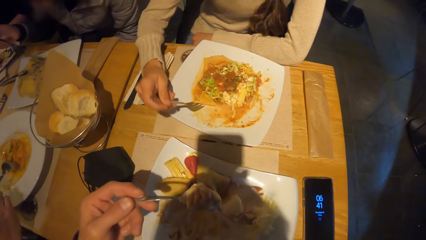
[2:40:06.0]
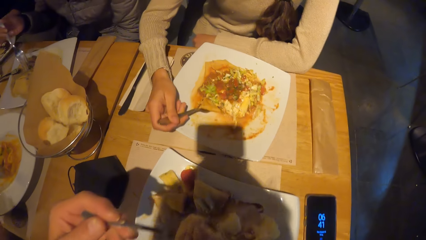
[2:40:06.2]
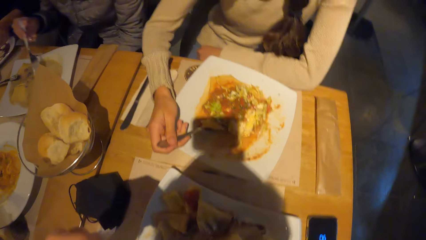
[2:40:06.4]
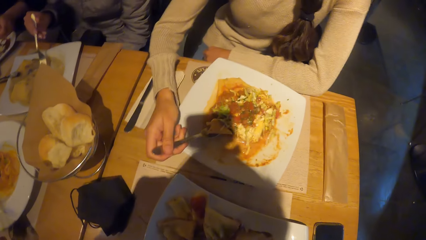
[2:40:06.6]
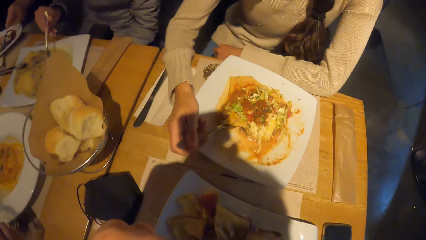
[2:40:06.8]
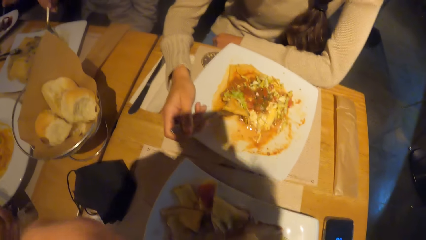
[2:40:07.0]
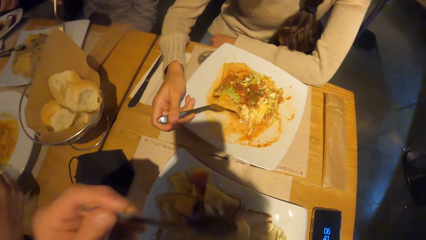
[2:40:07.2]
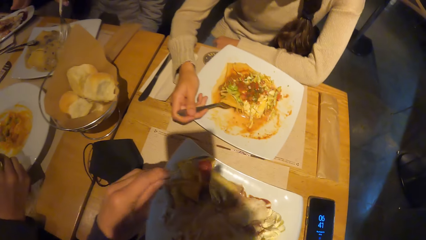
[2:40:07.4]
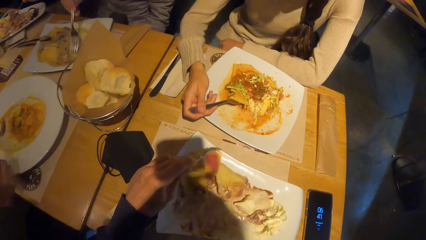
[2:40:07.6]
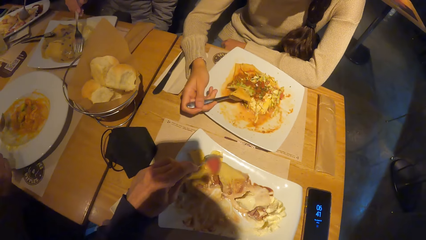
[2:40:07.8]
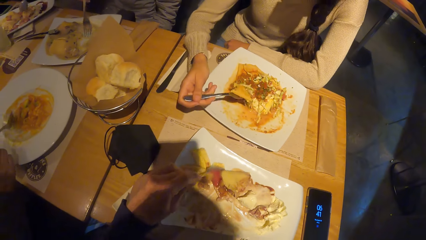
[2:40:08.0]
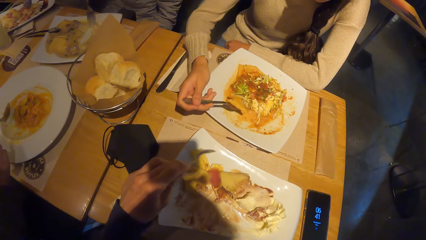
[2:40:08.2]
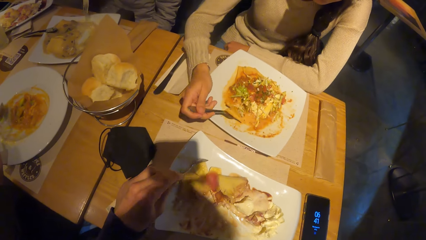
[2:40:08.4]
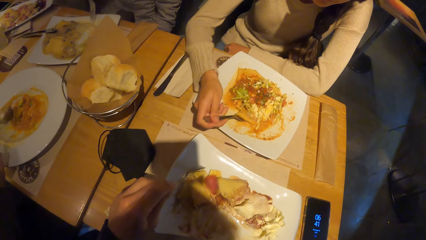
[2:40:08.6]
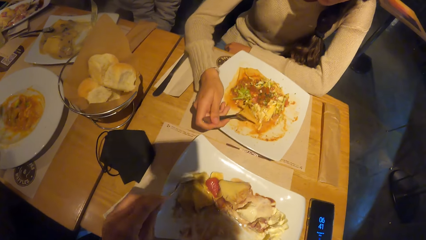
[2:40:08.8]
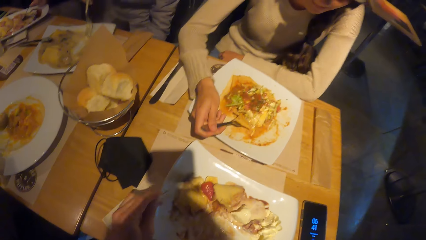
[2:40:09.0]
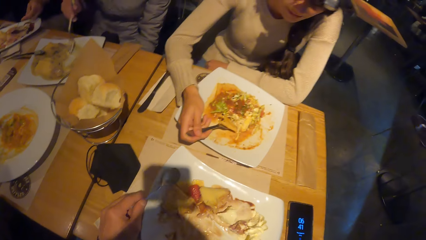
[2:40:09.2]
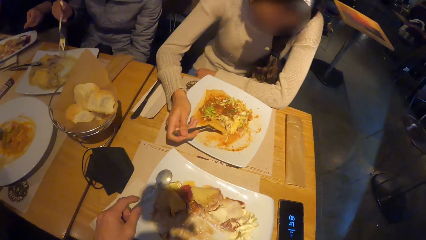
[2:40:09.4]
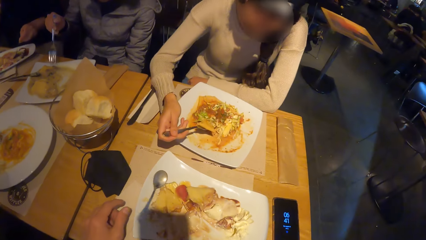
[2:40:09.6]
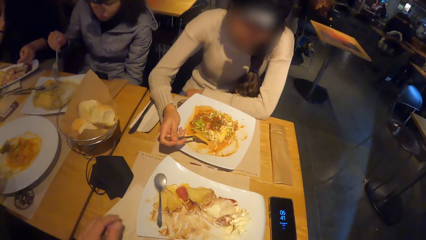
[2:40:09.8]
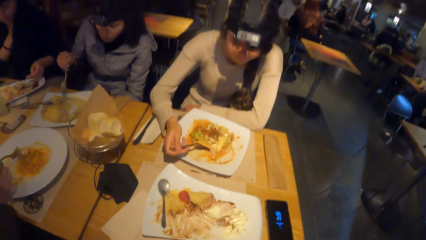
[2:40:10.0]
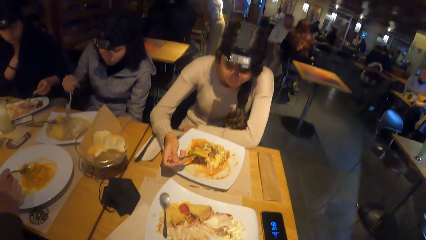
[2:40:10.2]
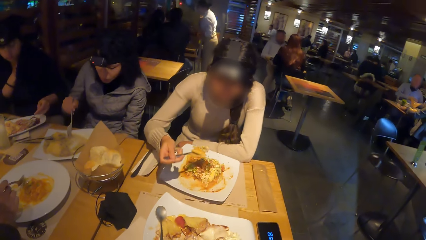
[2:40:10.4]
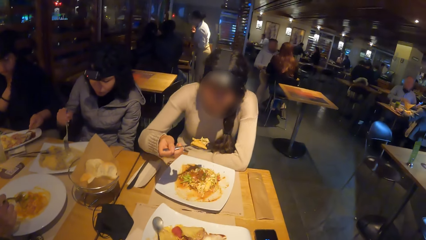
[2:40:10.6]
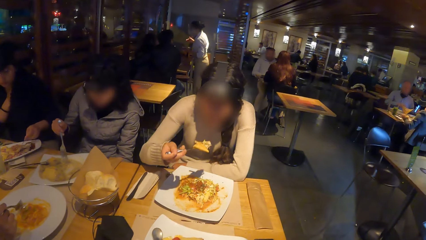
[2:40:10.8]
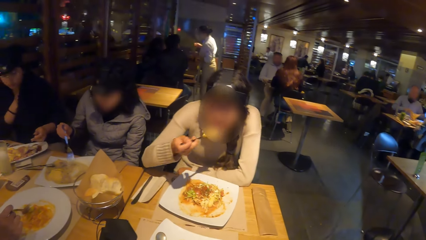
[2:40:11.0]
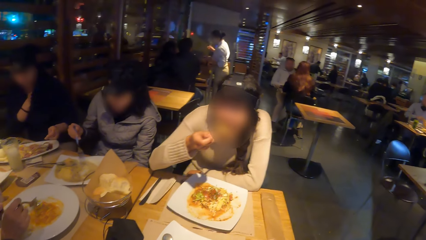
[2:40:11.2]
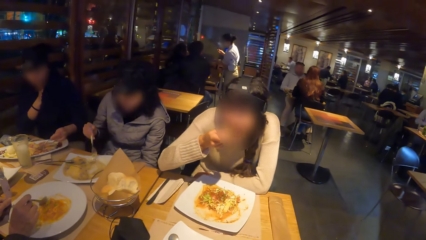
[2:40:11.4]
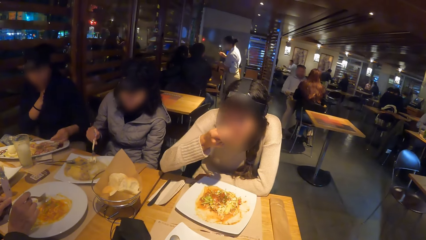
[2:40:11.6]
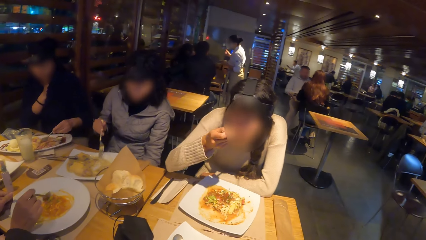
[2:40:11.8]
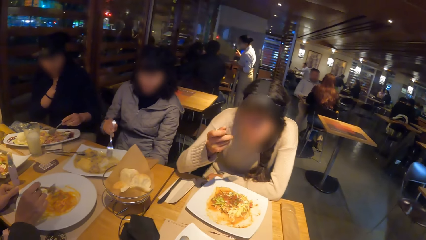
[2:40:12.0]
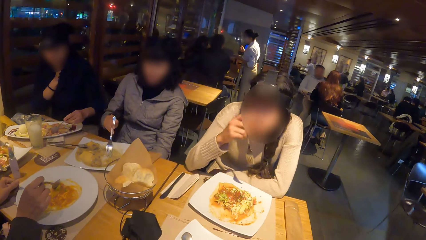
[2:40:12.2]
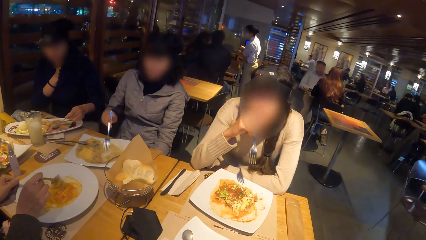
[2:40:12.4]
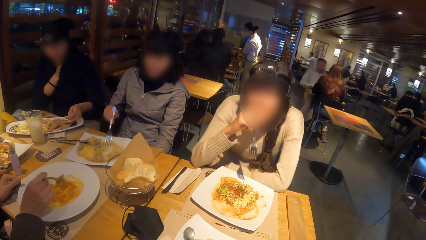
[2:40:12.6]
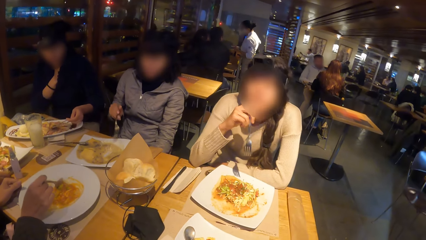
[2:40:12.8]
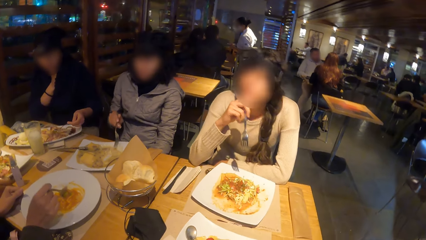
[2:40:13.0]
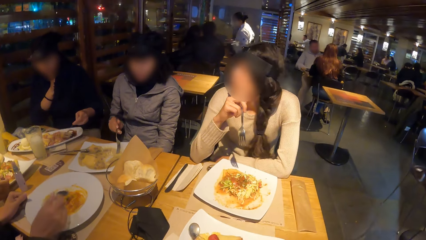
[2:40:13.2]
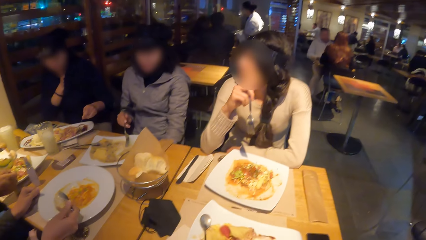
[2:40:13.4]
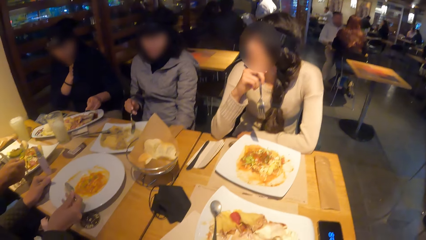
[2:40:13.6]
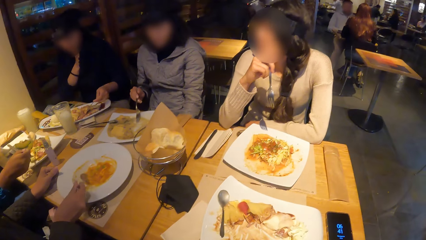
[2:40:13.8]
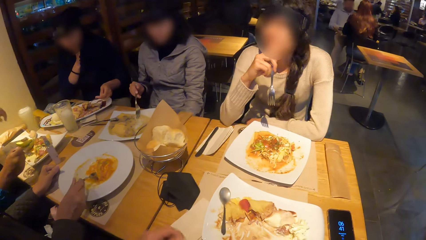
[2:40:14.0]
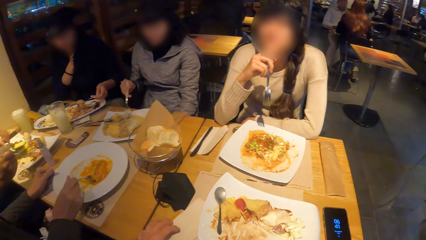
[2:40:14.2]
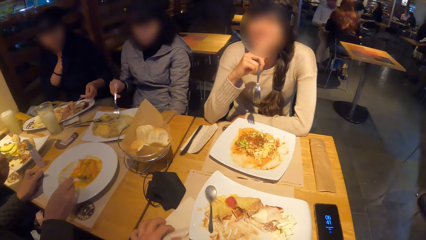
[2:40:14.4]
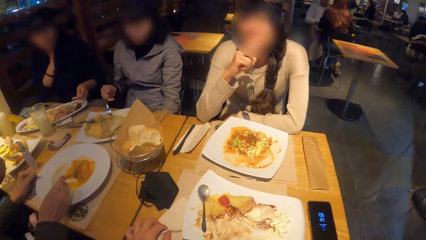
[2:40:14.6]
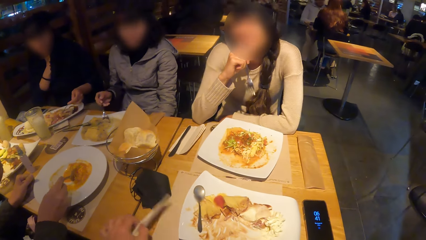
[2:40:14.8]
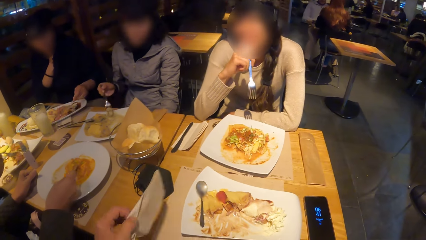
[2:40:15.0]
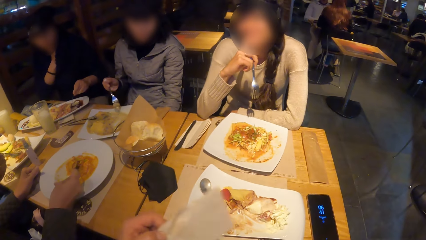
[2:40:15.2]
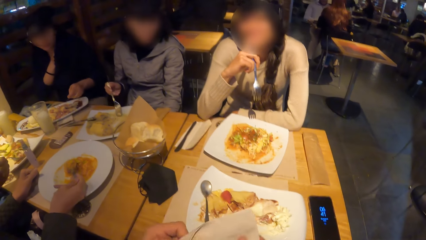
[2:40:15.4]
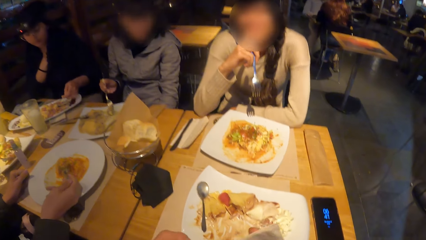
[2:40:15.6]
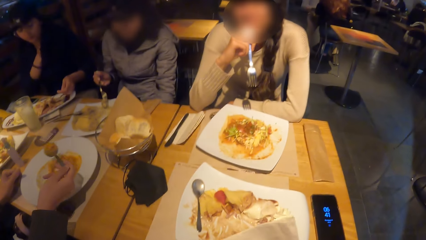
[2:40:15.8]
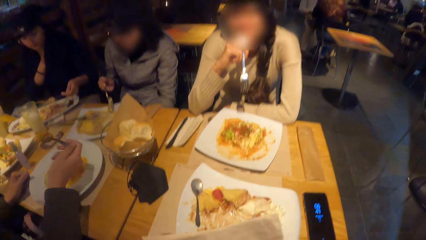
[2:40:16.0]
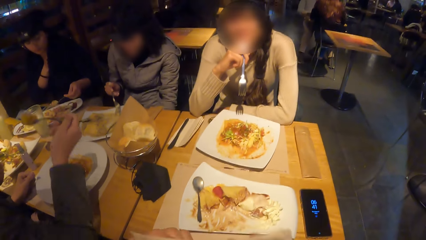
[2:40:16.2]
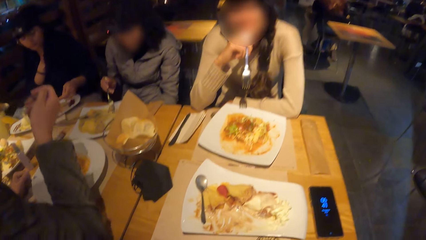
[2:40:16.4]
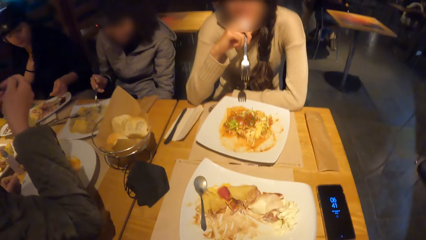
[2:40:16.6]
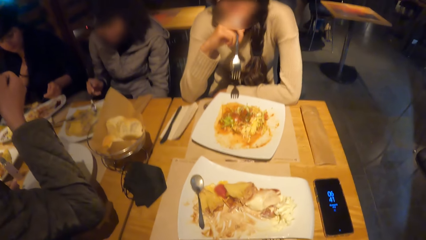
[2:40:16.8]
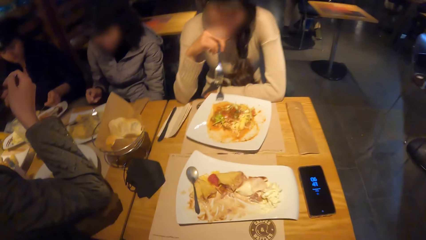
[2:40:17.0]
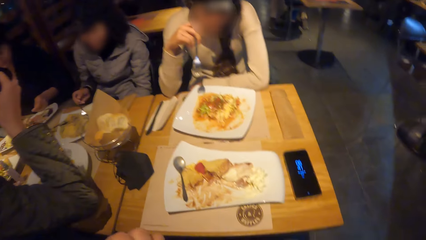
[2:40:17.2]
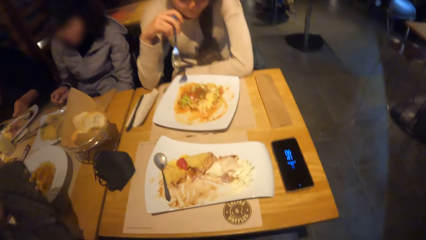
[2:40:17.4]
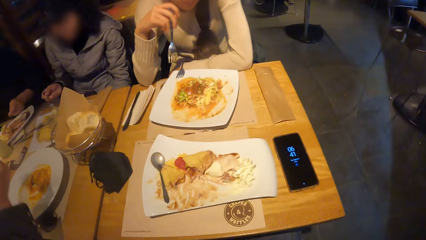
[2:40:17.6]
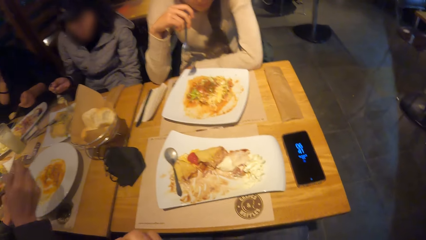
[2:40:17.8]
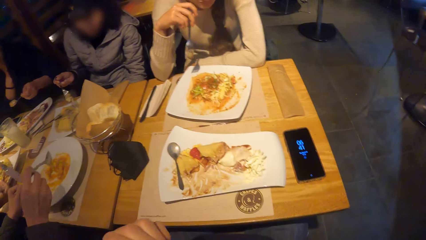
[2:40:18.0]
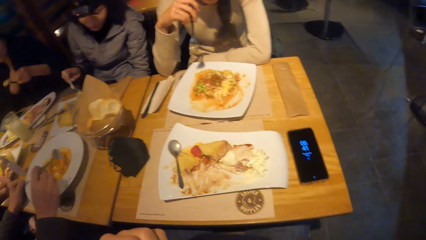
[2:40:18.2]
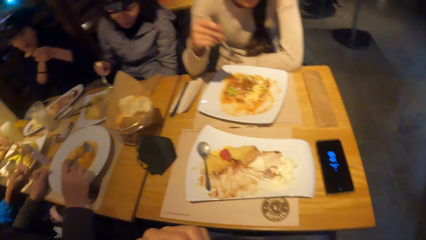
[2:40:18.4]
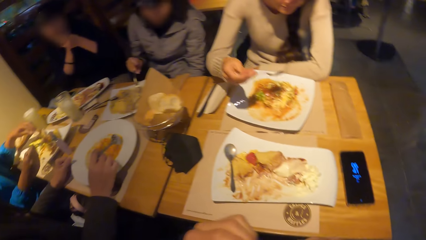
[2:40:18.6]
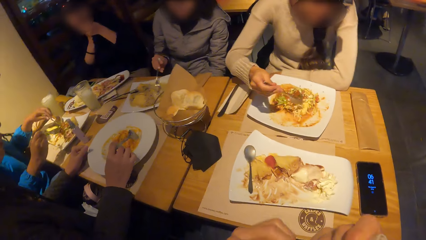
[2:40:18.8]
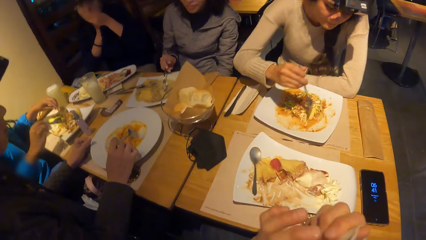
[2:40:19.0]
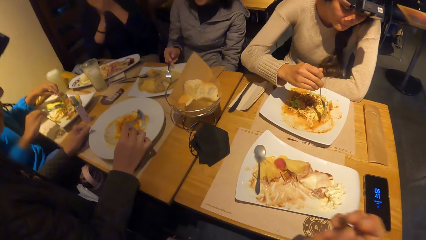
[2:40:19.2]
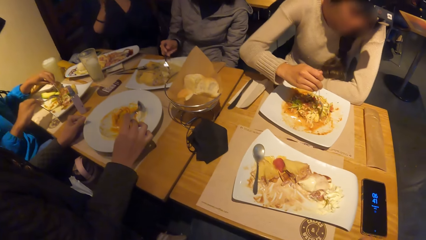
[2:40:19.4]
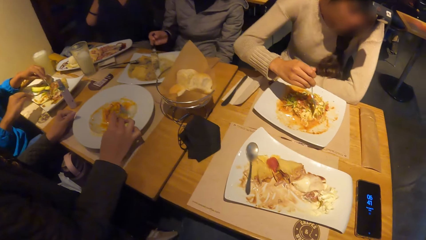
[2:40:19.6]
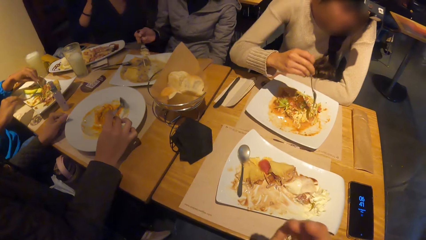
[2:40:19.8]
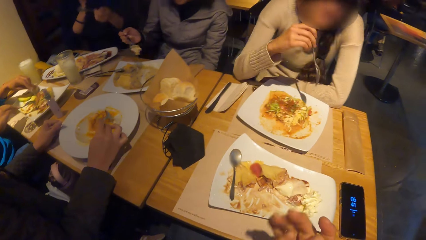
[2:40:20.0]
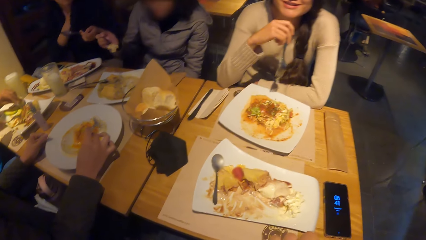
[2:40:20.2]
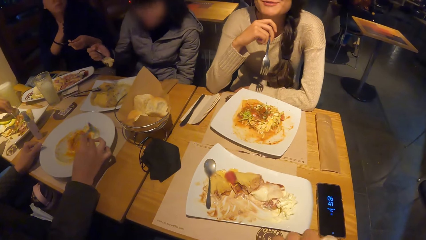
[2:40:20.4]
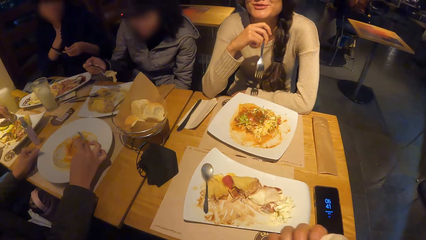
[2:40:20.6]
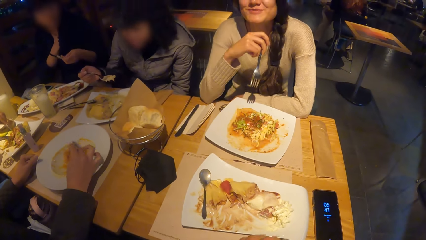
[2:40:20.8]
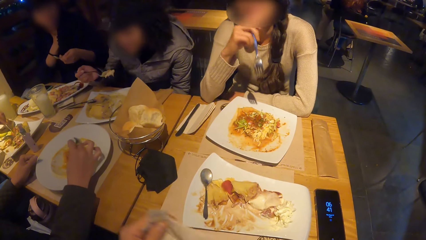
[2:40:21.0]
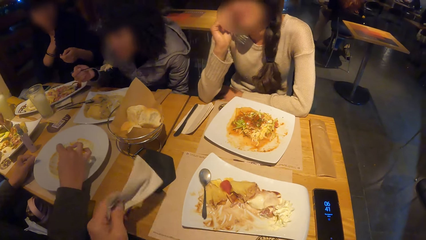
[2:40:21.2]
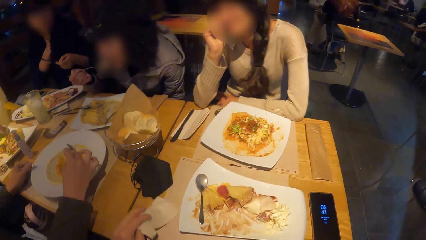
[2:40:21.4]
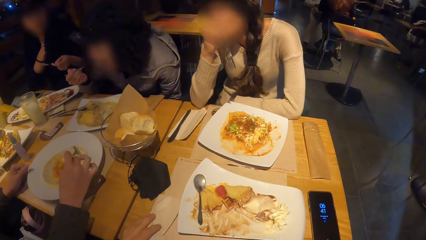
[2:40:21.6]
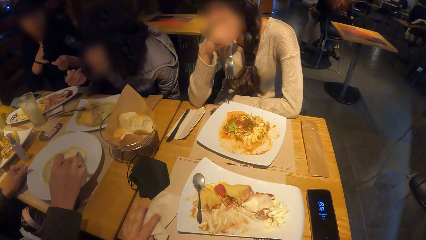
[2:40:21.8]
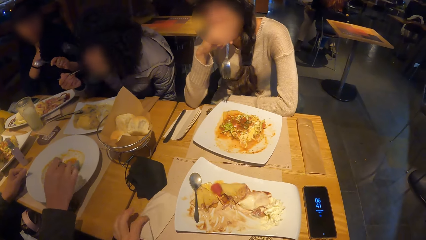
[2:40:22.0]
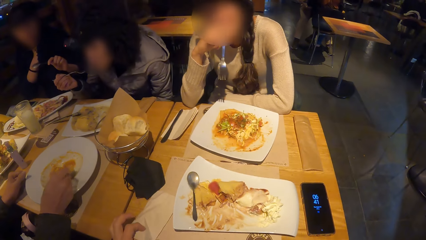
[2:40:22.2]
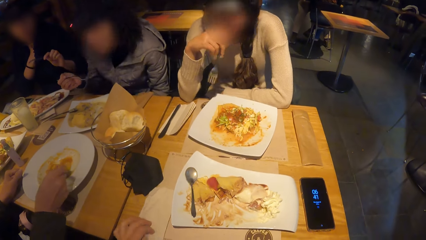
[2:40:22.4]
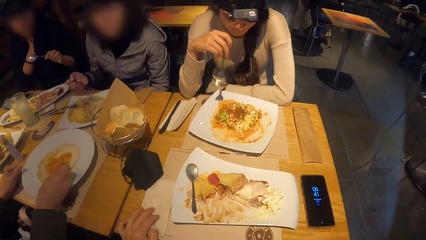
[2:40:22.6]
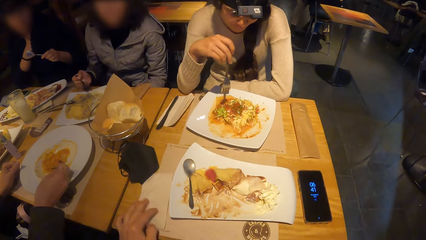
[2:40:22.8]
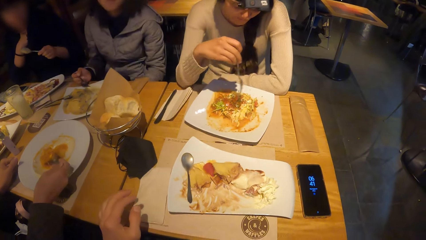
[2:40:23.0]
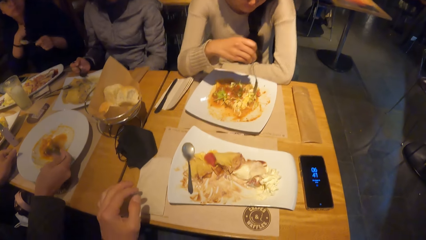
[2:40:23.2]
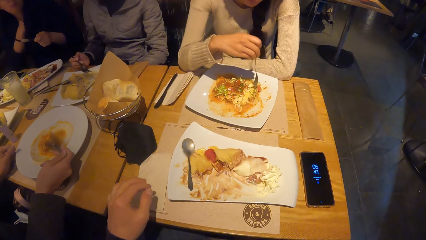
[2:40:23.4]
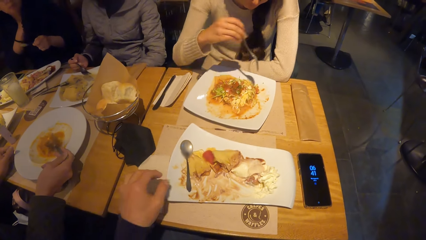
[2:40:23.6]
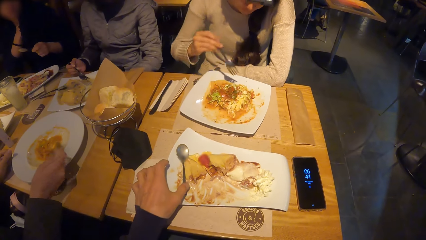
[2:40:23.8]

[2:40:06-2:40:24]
The camera wearer puts a spoon of food in the mouth. He looks at the food of a person. He places the spoon on the plate with the left hand. He looks at the person. He picks up a serviette on the table with his left hand. He cleans both hands with the serviette. He swings the head. He looks at the food on the table. He talks to the person. He drops the serviette on the table with his left hand.
